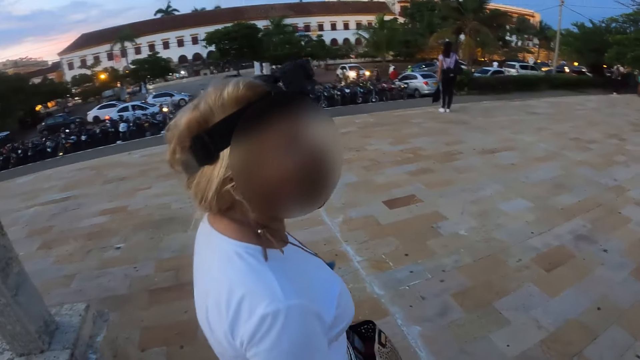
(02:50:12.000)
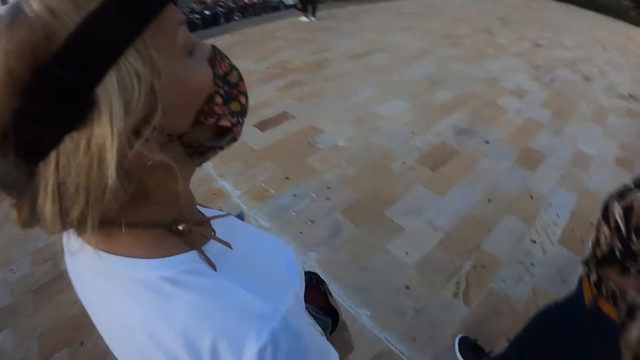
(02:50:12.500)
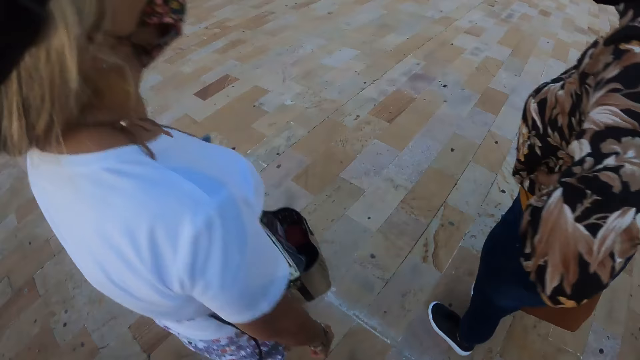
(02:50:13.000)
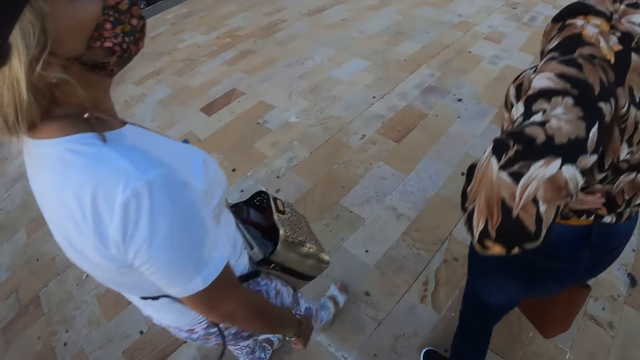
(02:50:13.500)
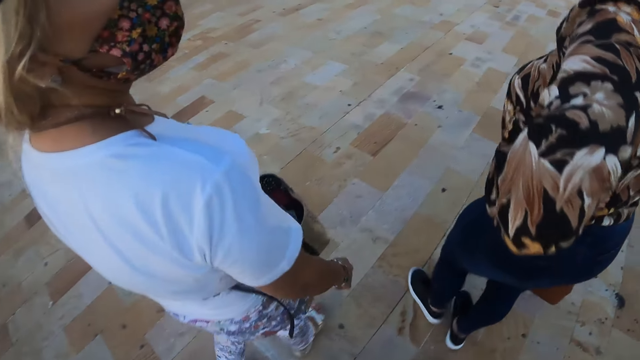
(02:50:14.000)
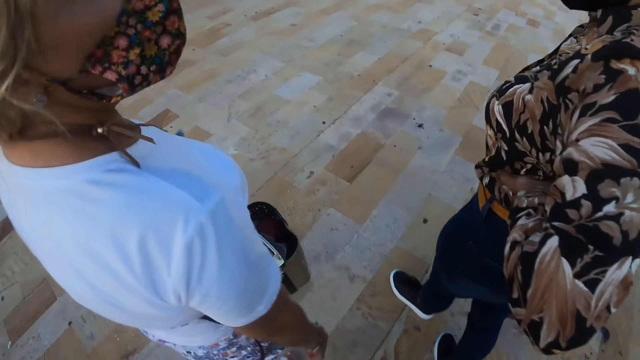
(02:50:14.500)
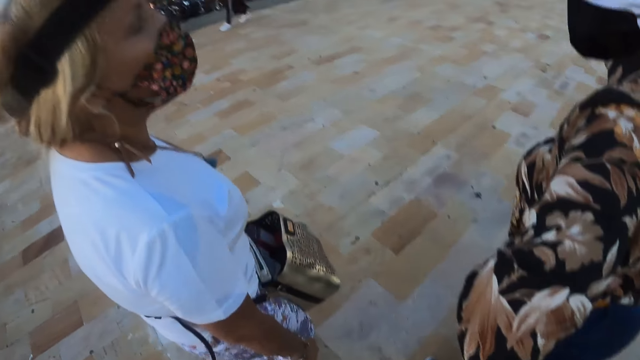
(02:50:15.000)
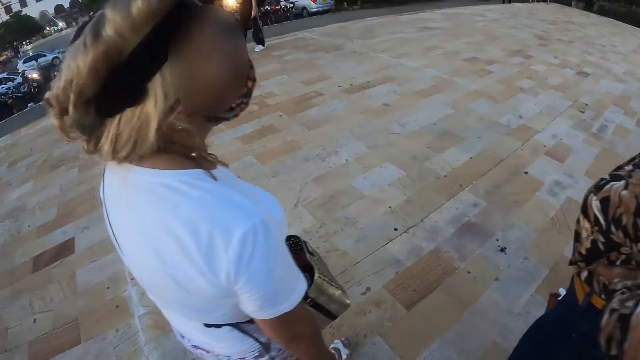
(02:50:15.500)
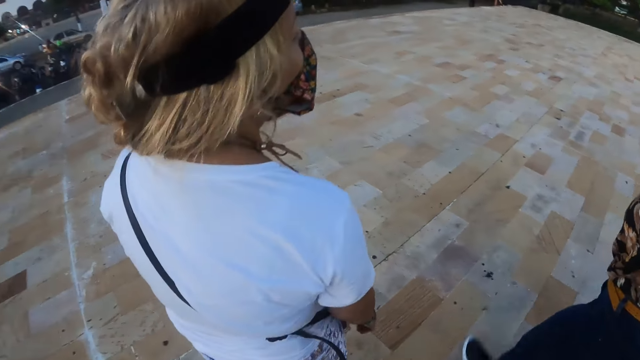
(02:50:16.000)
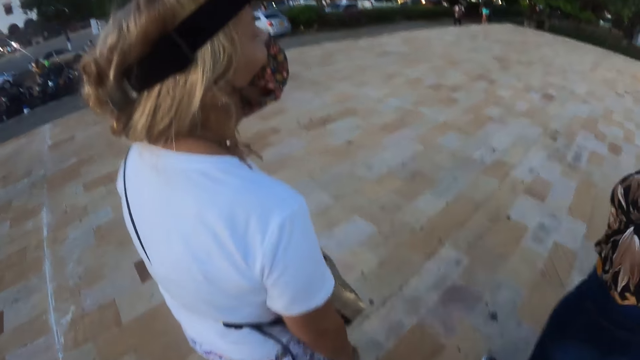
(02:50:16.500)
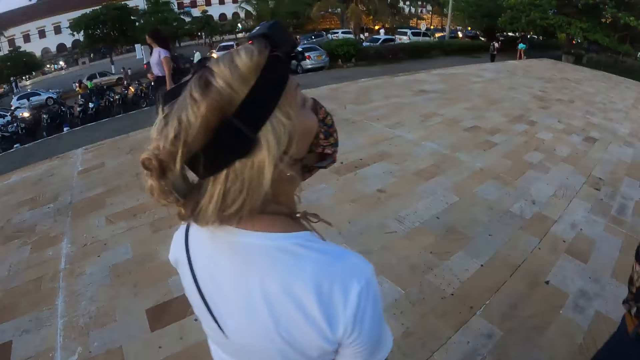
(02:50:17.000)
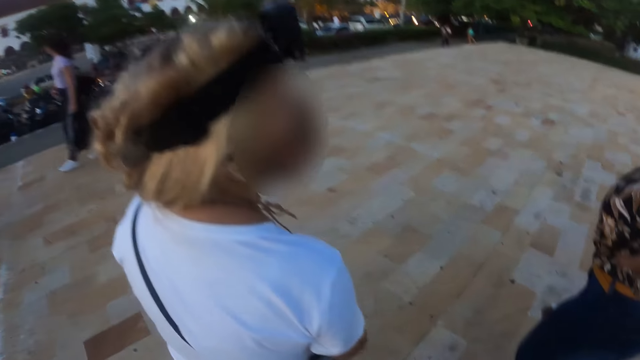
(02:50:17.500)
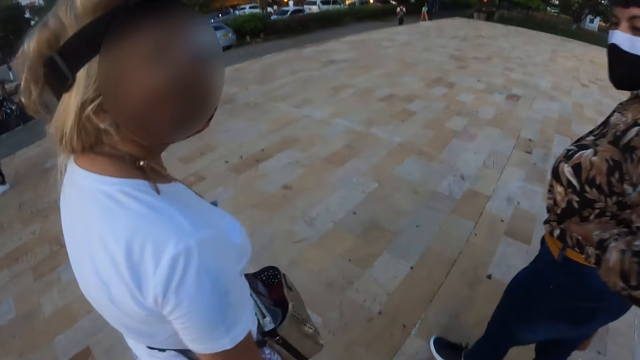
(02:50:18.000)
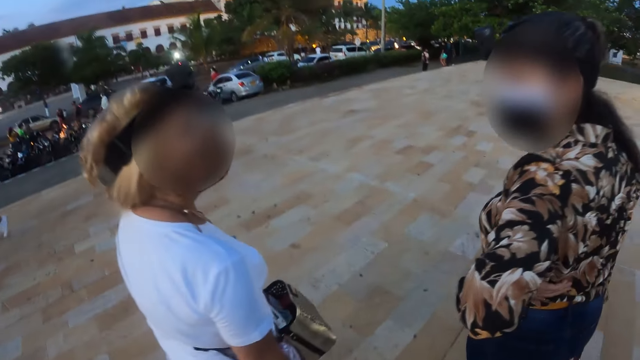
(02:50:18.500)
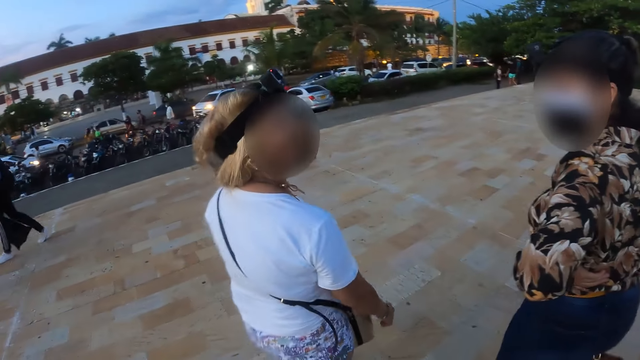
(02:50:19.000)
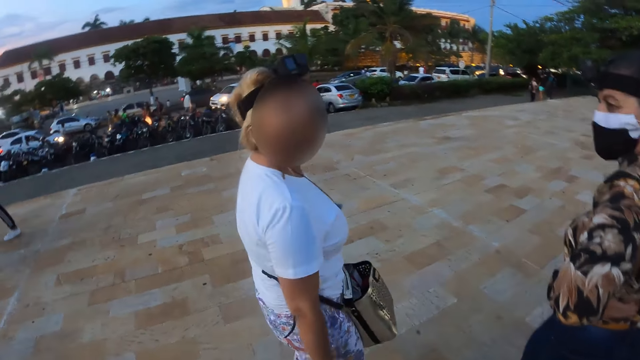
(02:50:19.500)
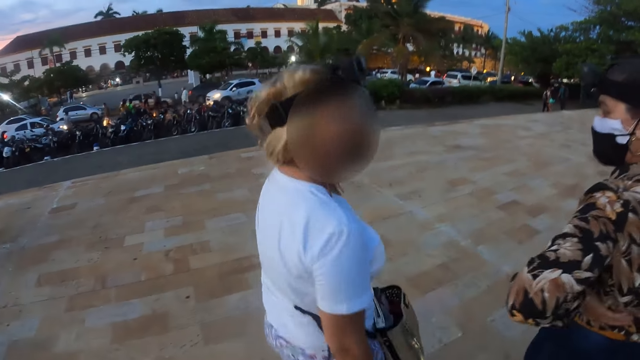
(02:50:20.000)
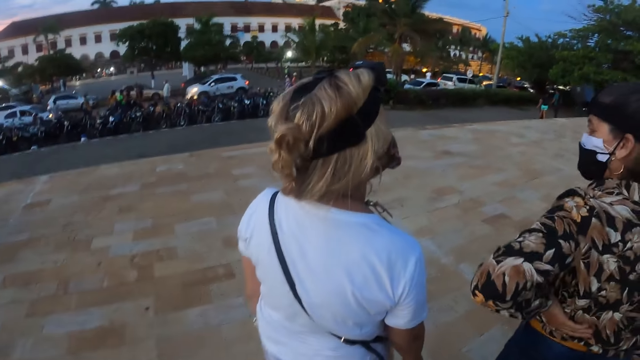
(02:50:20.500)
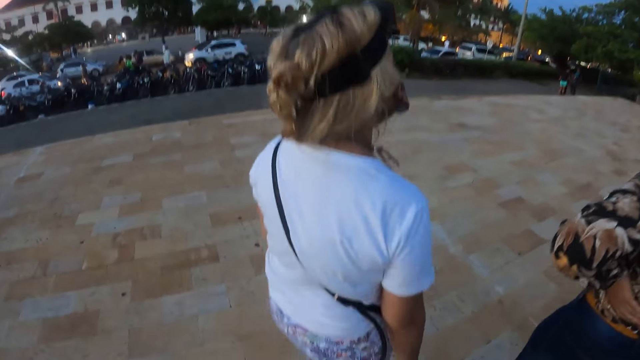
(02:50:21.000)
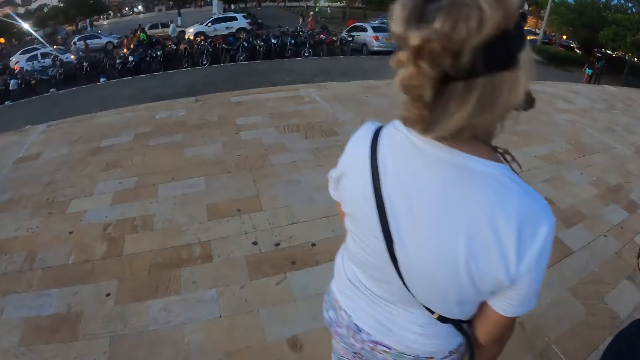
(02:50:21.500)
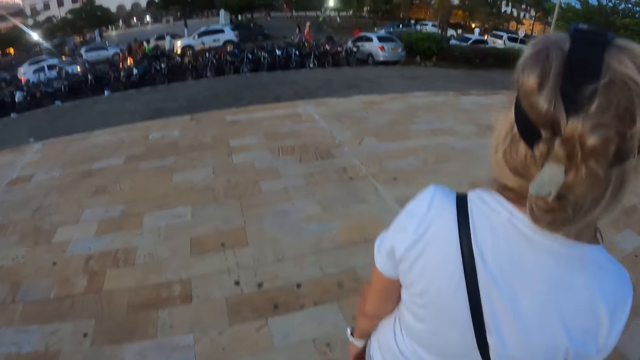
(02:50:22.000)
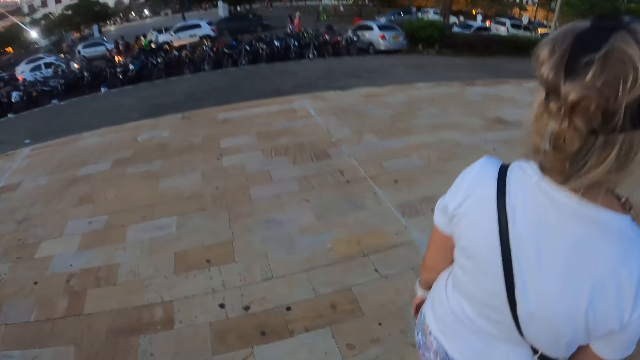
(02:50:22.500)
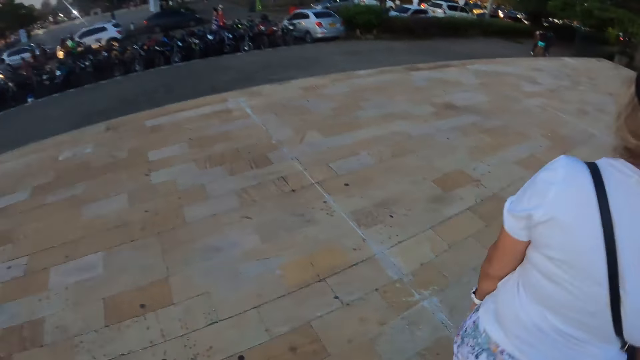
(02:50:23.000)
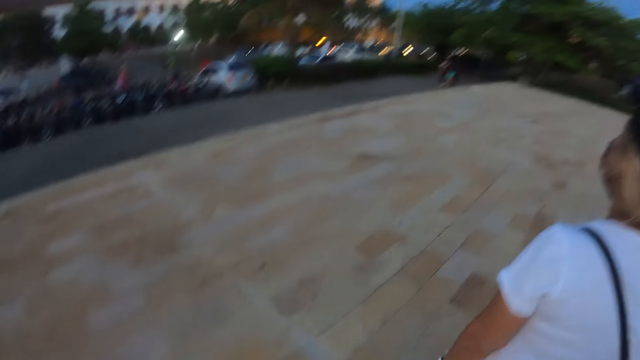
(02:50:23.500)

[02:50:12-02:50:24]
The camera wearer looks at a lady. The lady walks. Another lady walks. The camera wearer walks across a street with a person and another person. They interact with the person and the other person.

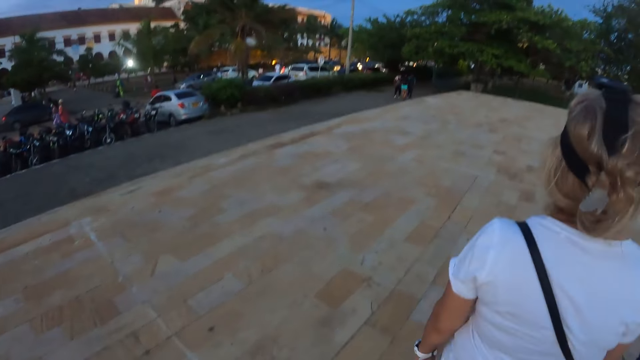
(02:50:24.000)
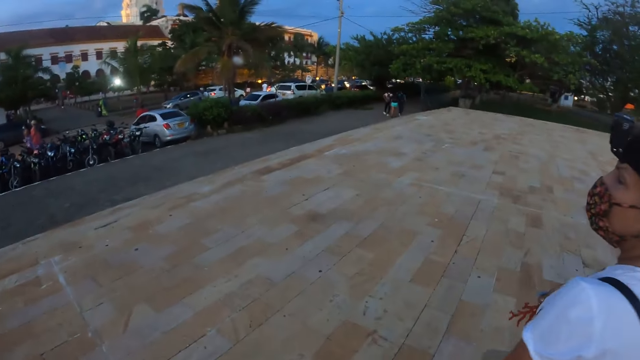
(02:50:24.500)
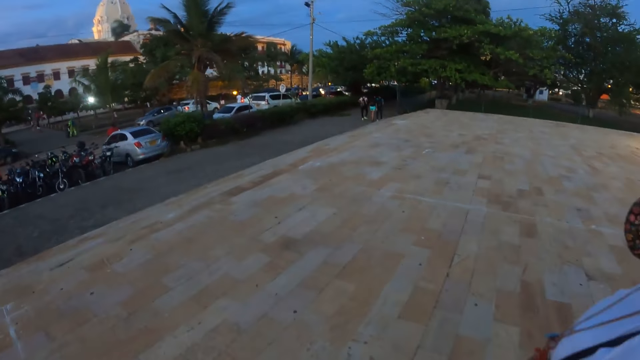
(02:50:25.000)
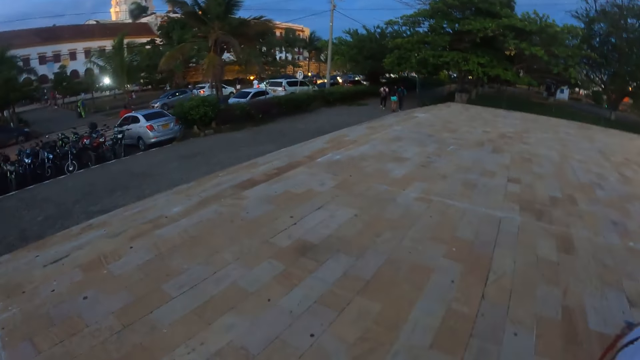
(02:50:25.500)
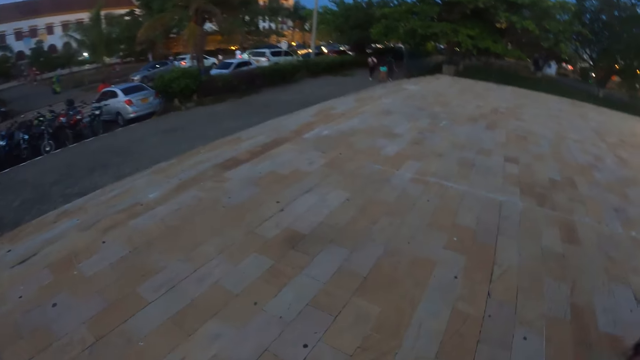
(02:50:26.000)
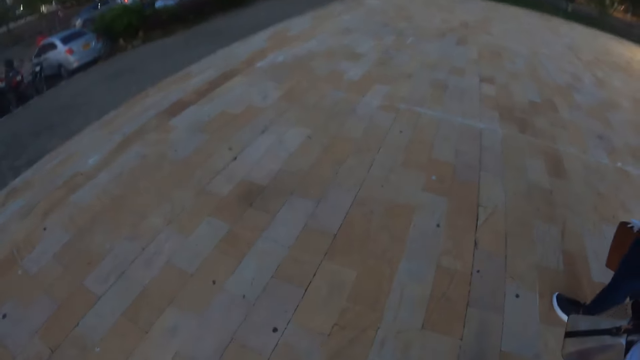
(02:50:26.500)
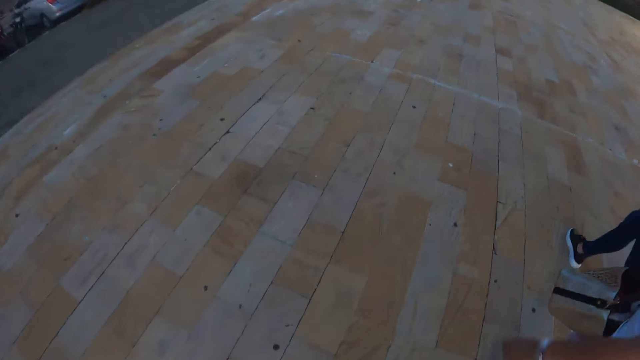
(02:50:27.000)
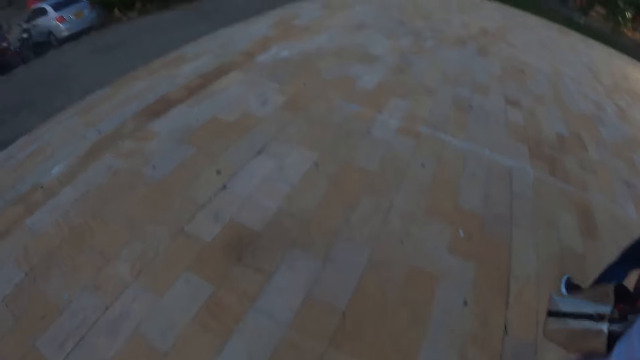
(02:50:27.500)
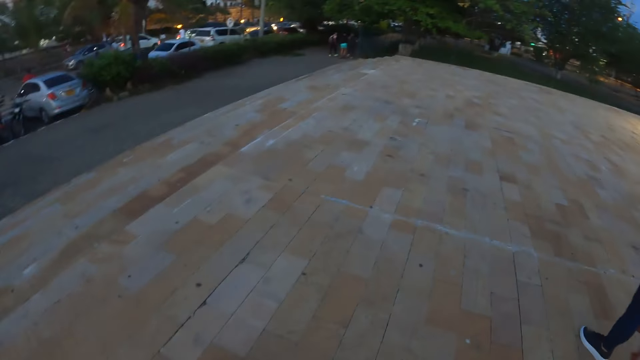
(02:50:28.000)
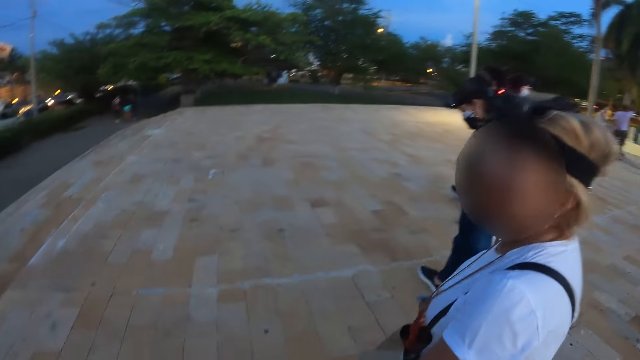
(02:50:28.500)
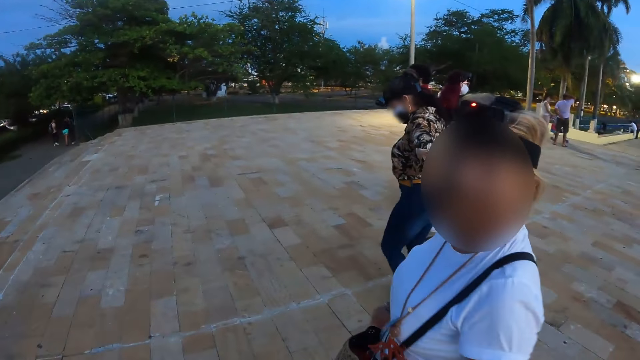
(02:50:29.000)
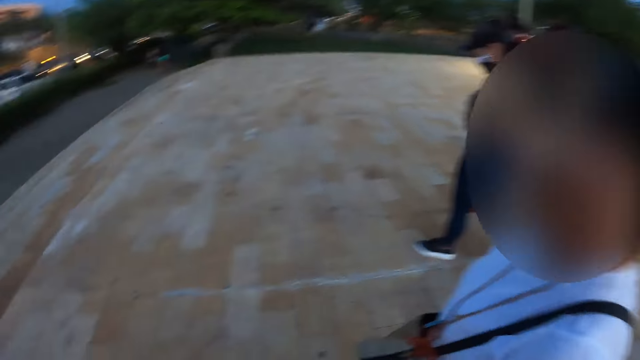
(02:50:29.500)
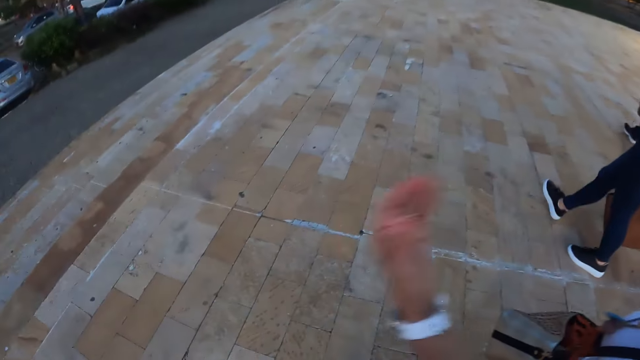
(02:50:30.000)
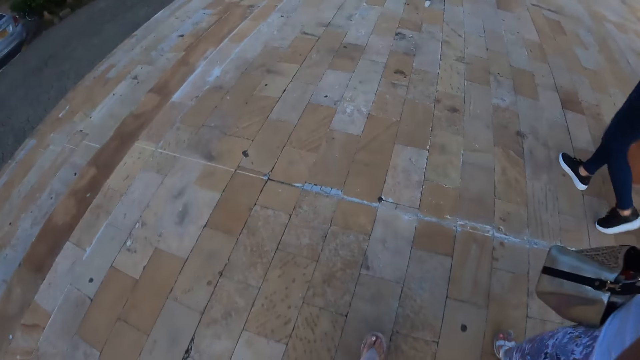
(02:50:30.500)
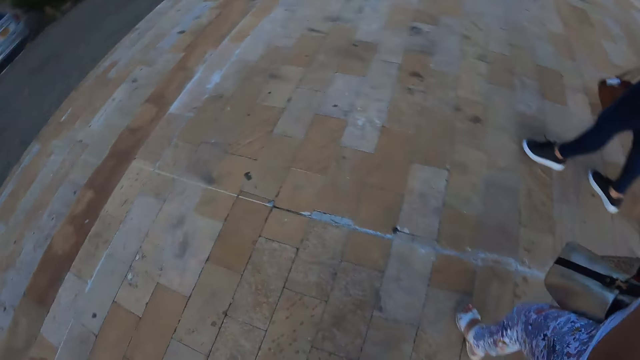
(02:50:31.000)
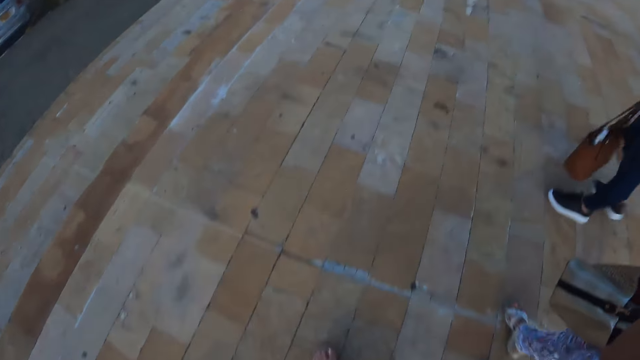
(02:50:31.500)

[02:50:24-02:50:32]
The camera wearer looks around. They walk. They look at a lady and another lady. They walk. The other lady walks. The first lady walks and raises the hand. The camera wearer walks. The other lady walks. The first lady walks.
